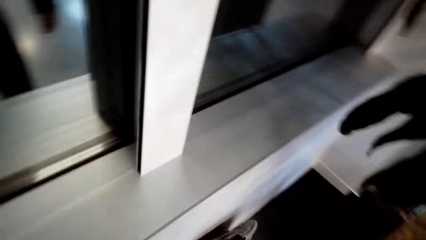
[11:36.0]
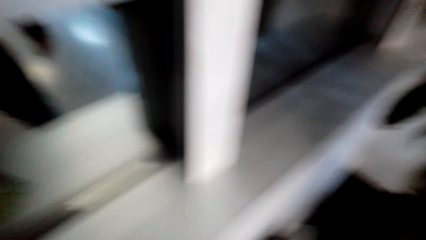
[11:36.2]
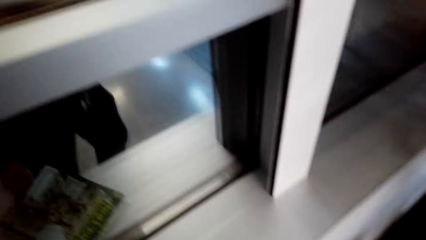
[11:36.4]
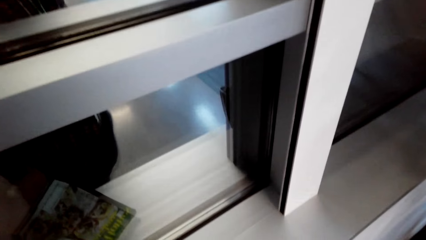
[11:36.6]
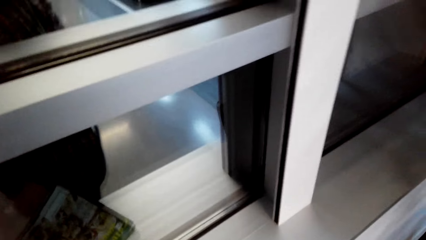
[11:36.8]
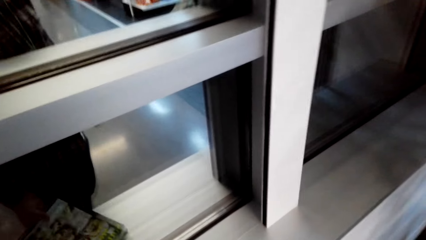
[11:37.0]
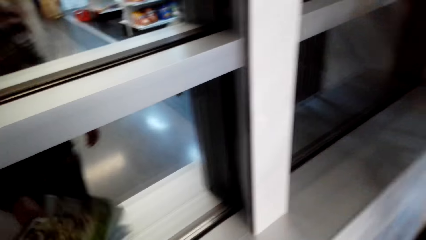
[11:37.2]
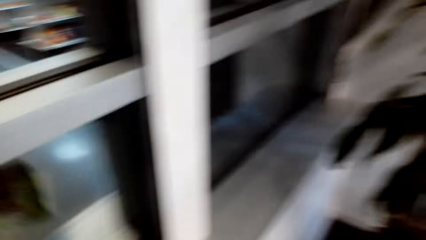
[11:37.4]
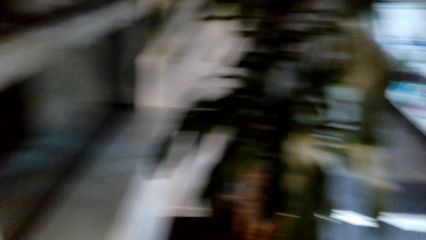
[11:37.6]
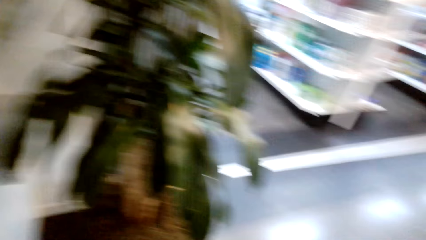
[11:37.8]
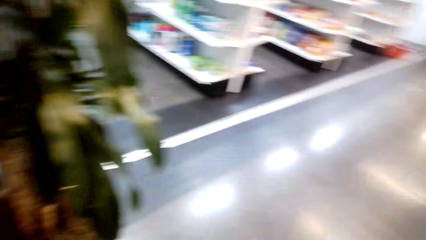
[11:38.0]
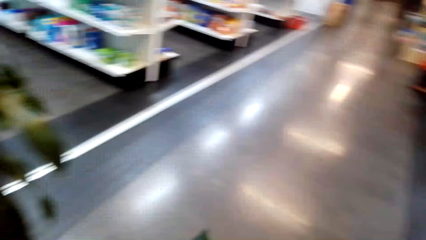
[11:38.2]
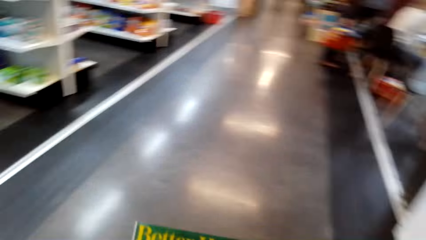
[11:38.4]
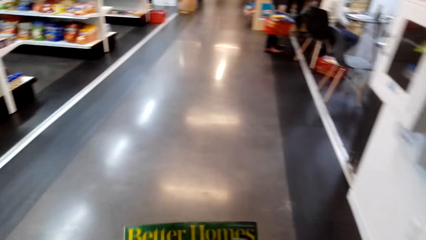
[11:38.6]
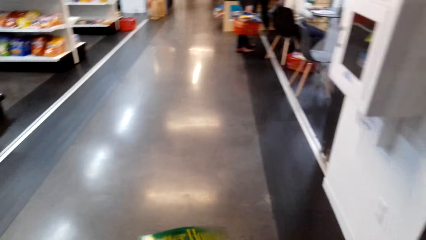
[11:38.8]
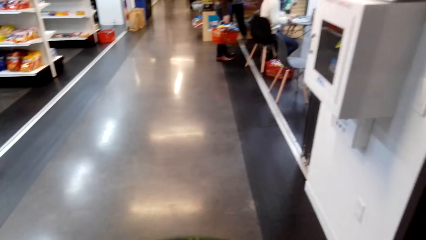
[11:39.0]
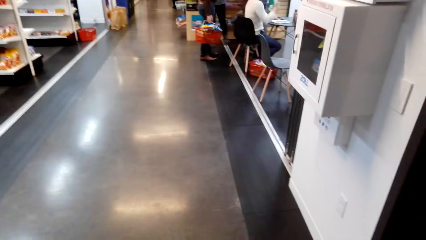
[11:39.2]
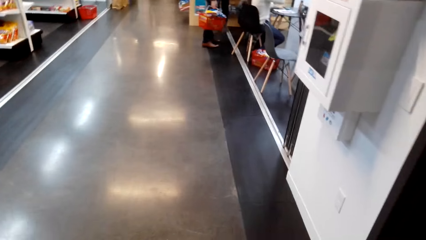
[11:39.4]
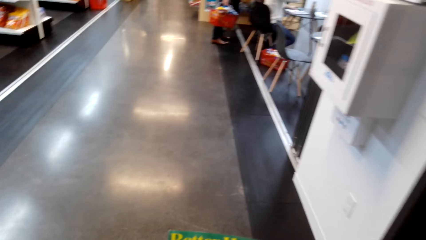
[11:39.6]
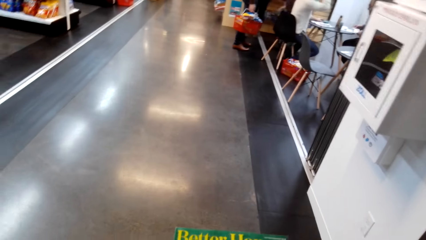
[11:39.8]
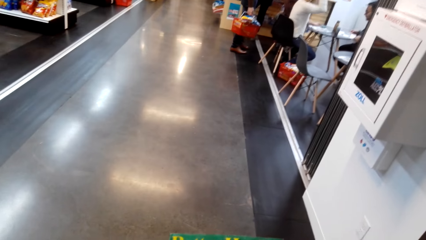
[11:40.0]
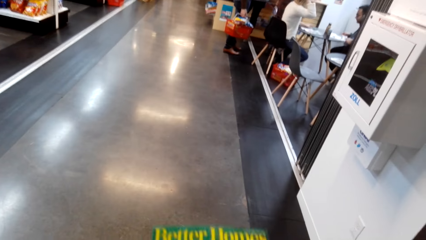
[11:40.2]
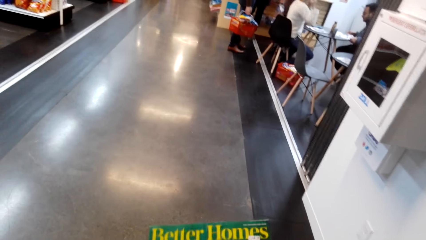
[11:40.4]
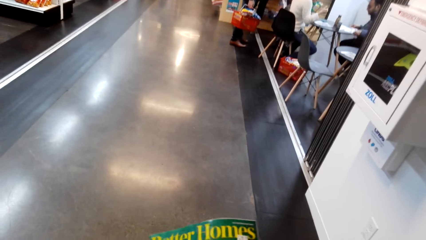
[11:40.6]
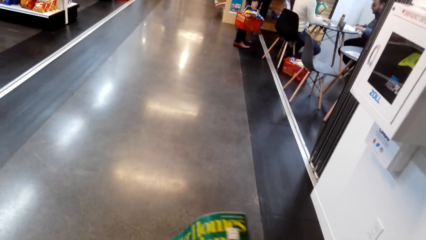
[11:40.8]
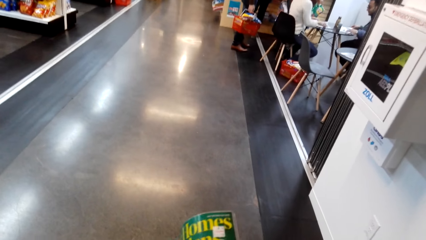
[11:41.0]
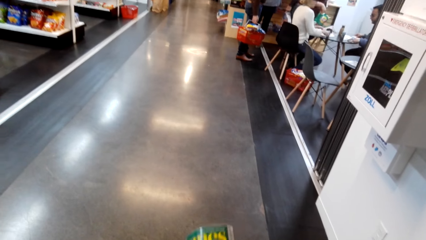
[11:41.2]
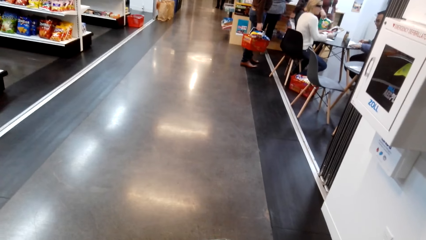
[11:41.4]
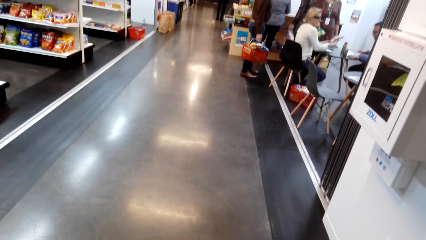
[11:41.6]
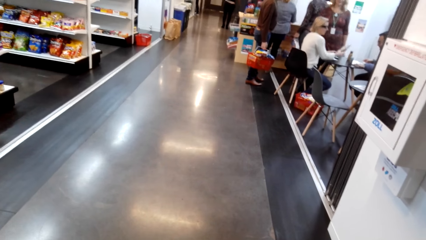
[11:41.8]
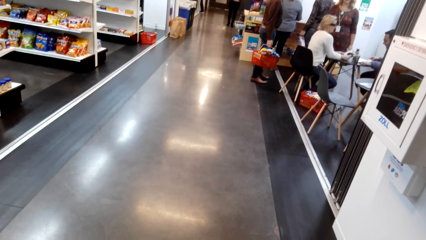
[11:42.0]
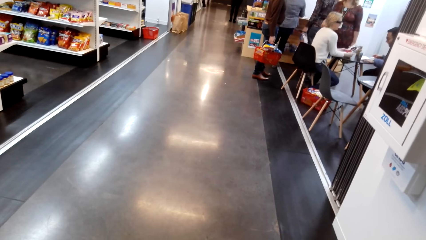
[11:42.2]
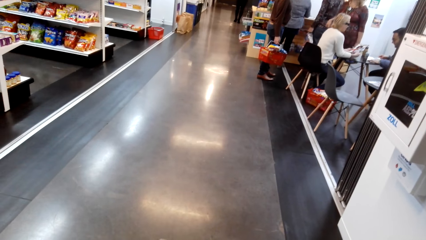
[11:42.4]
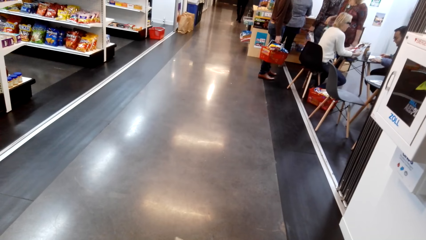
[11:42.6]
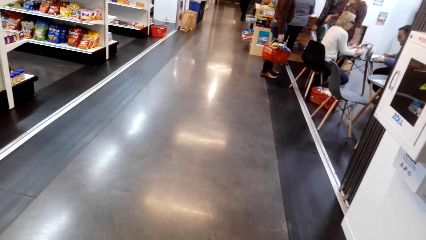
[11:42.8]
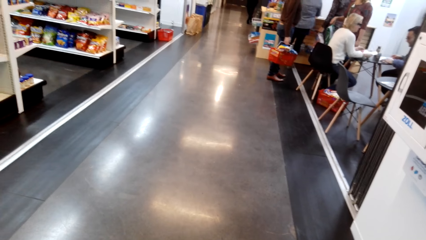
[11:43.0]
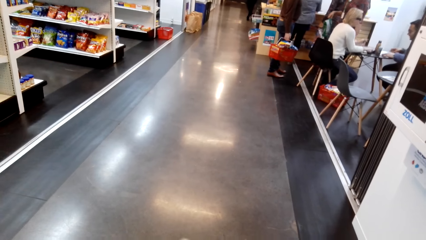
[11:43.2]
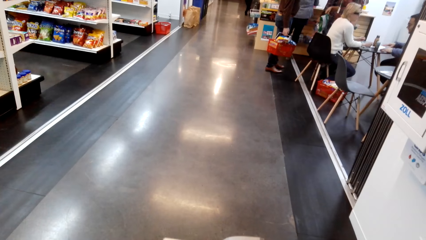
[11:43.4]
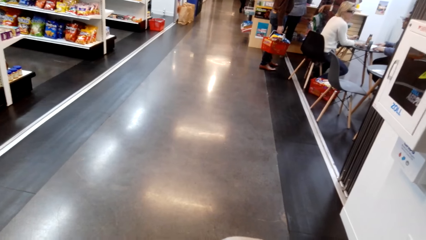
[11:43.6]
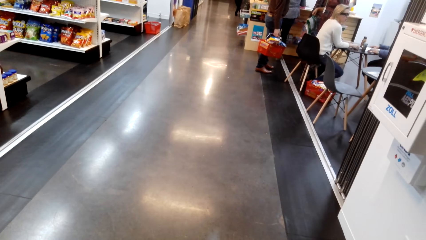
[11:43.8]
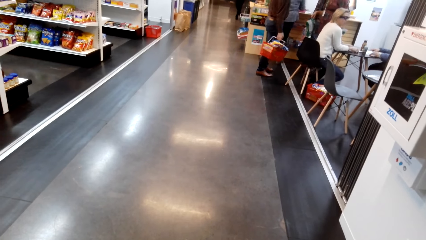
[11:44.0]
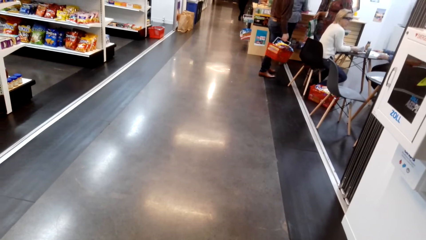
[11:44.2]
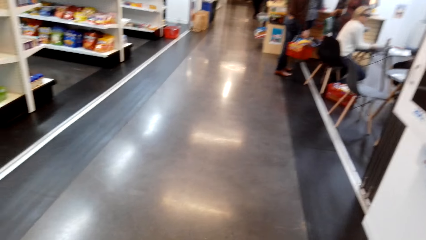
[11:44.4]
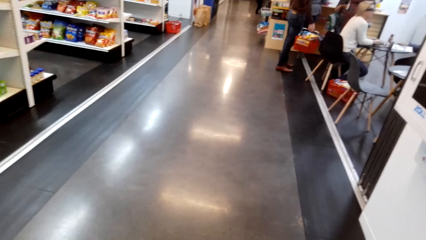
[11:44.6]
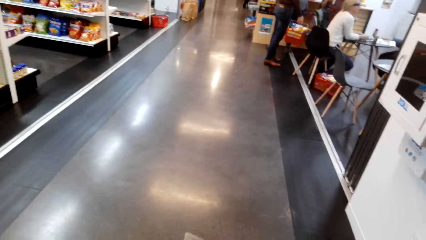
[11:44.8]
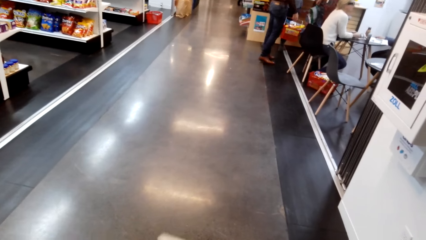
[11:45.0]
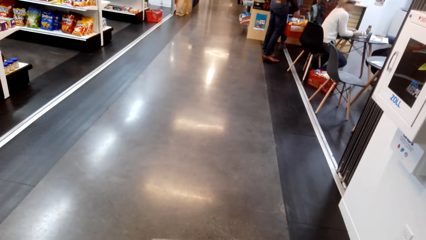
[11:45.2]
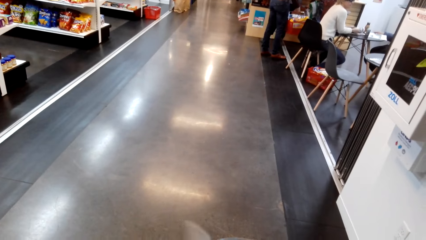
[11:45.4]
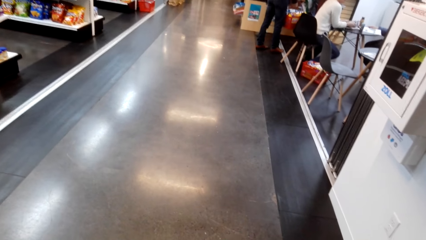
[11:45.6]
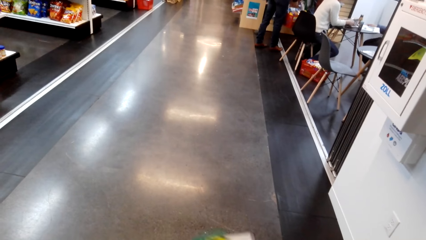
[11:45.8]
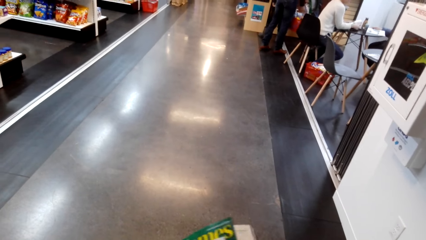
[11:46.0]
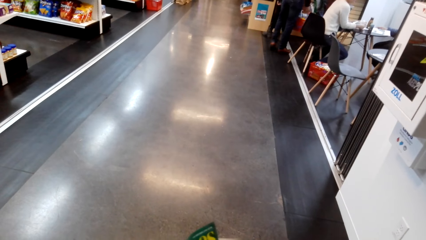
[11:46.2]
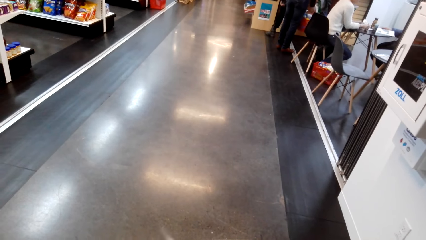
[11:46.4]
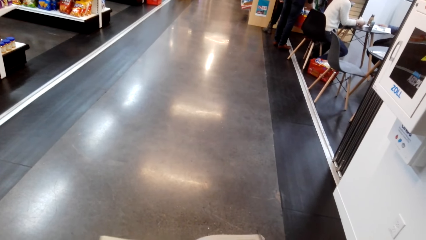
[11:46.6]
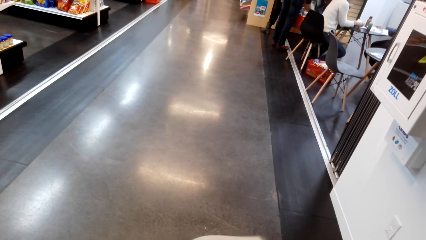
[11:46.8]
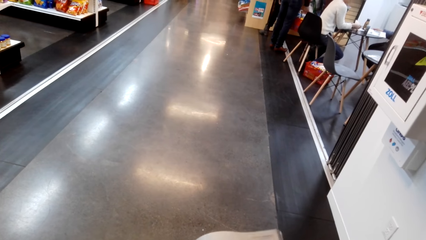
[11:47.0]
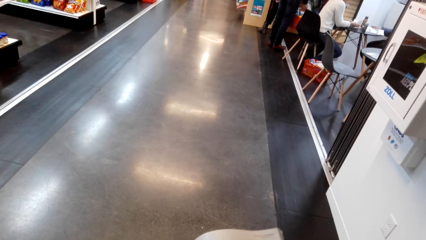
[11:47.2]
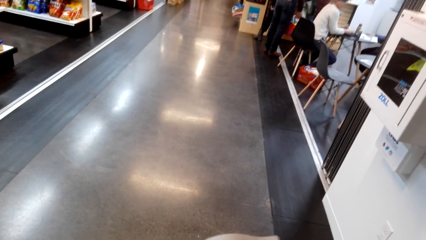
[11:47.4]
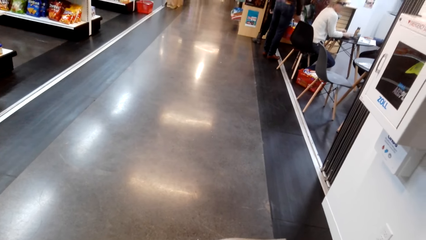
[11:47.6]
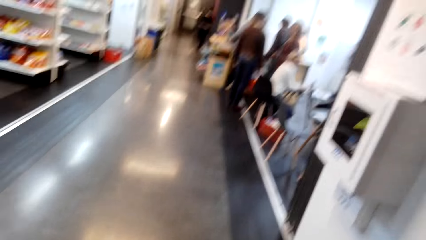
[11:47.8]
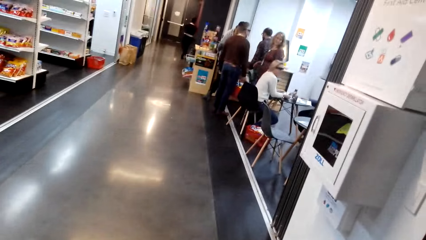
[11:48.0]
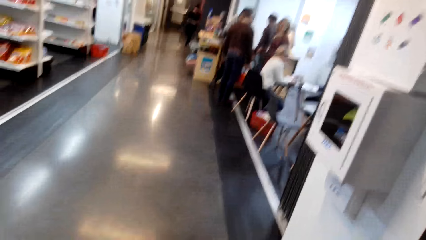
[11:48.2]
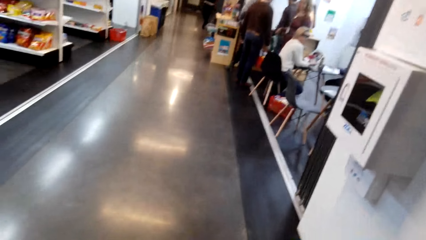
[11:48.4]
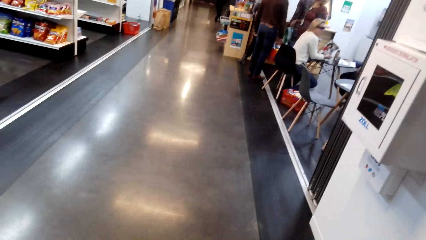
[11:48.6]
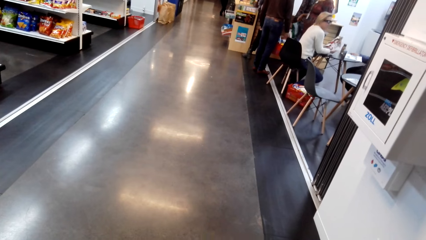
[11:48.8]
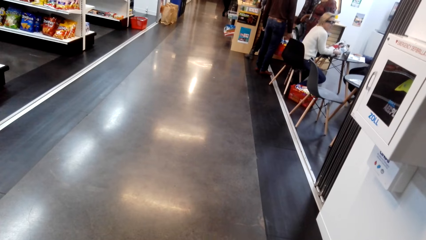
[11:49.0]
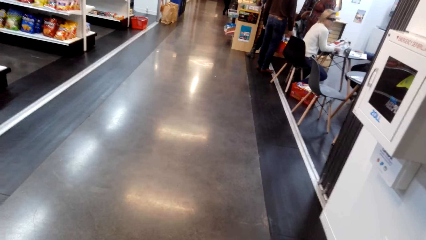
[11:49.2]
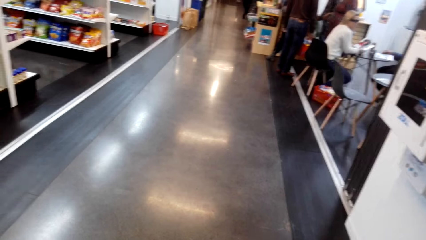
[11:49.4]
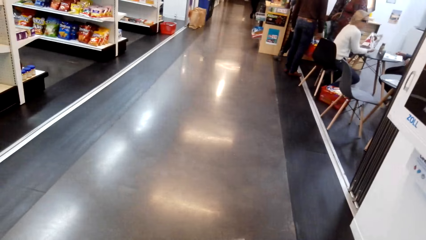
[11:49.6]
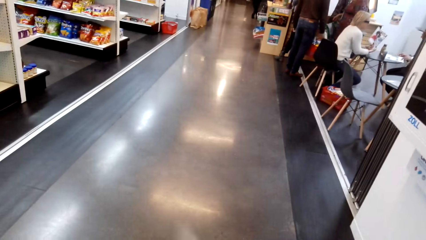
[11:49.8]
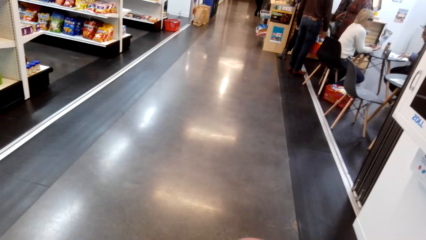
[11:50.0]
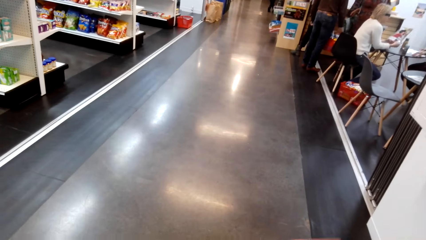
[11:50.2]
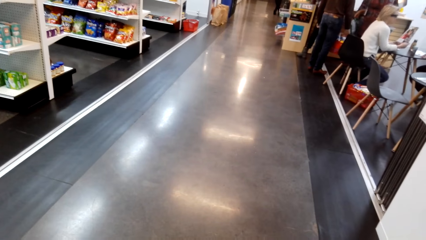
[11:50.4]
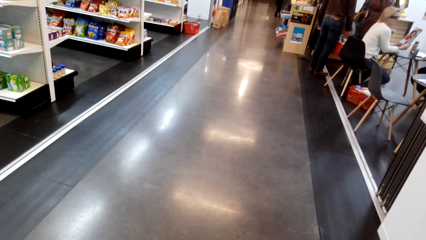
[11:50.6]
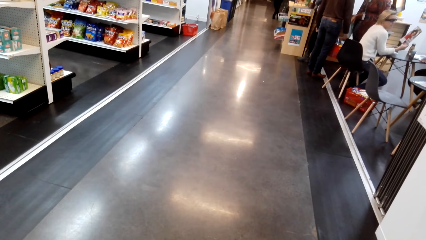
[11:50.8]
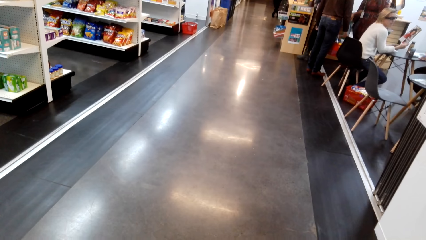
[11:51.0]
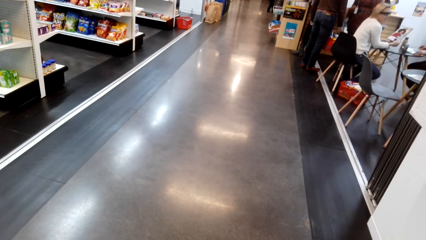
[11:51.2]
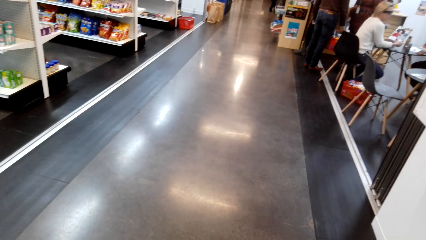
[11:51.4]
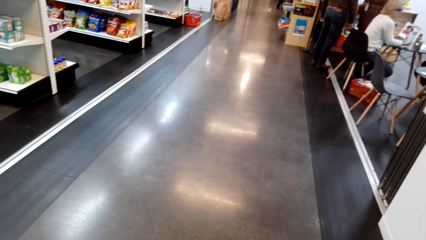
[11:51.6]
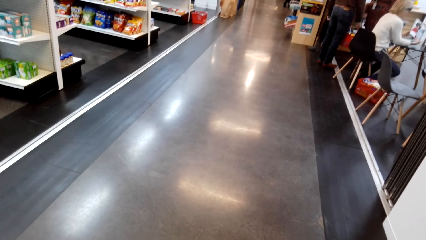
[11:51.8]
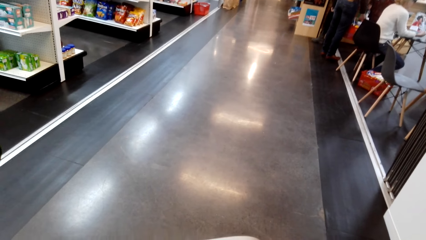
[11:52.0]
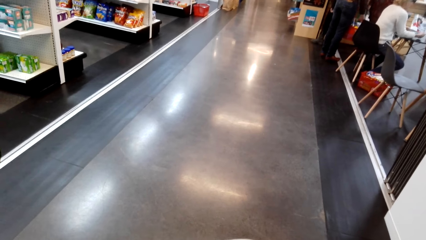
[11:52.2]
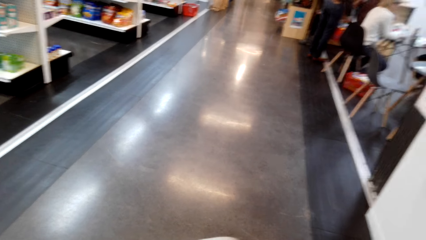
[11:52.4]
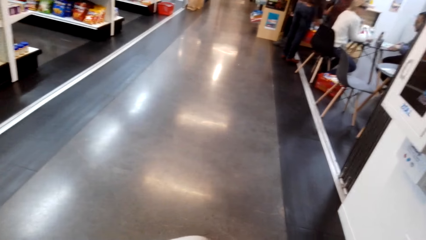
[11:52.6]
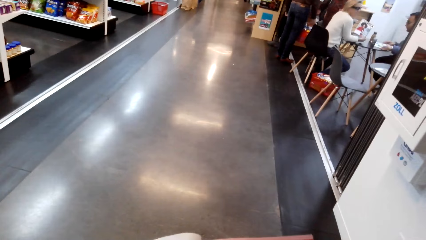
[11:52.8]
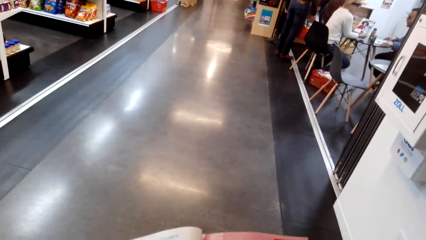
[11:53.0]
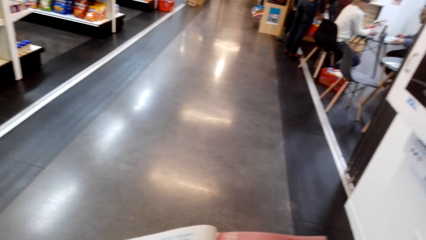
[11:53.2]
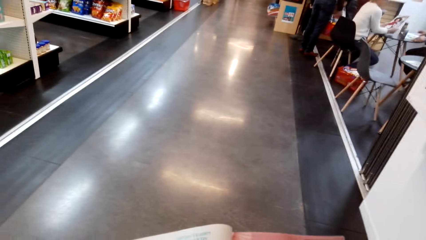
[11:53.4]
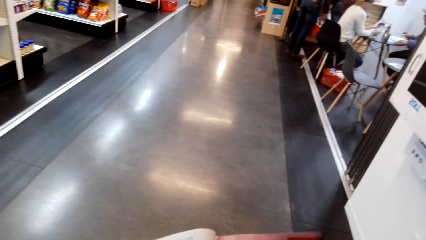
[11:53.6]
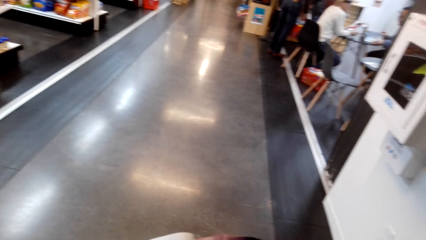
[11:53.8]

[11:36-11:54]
The camera wearer picks up the magazine. They look around the supermarket. They talk. They hold the magazine. They open the magazine.
